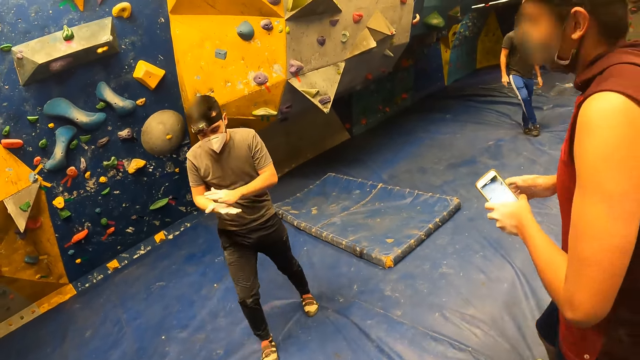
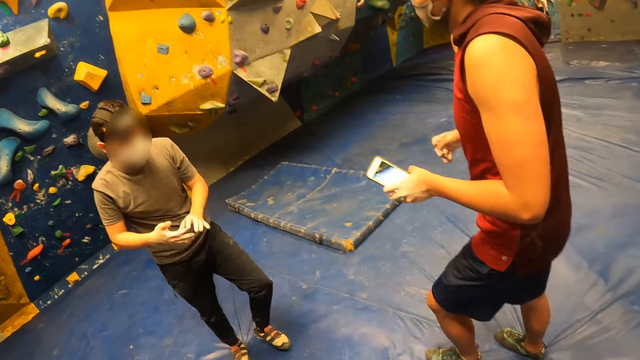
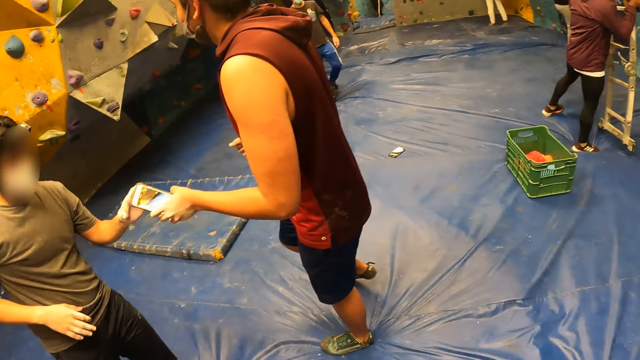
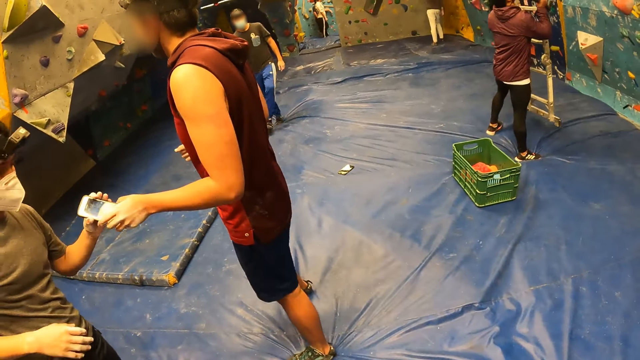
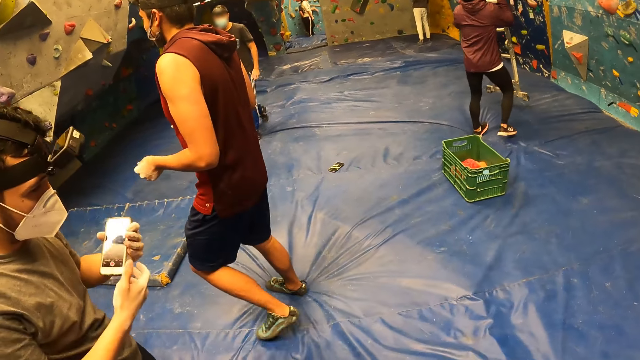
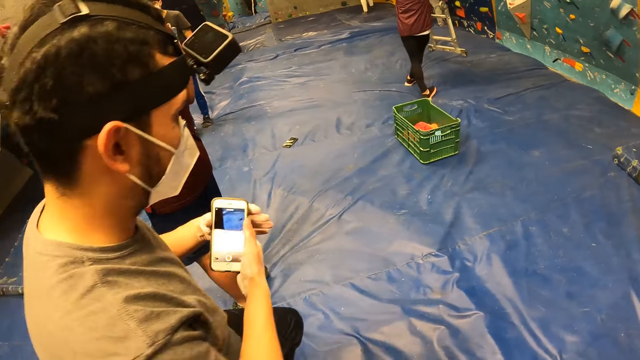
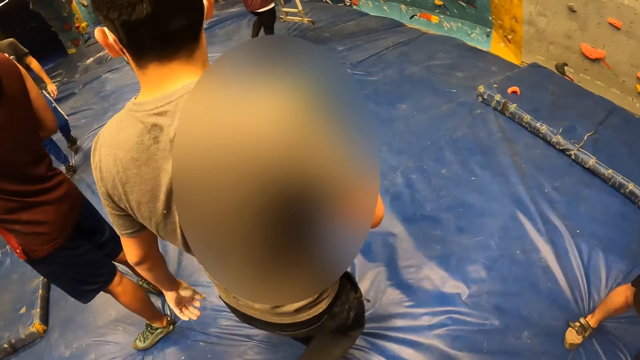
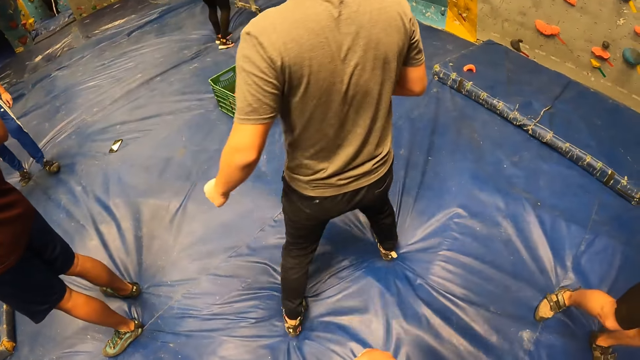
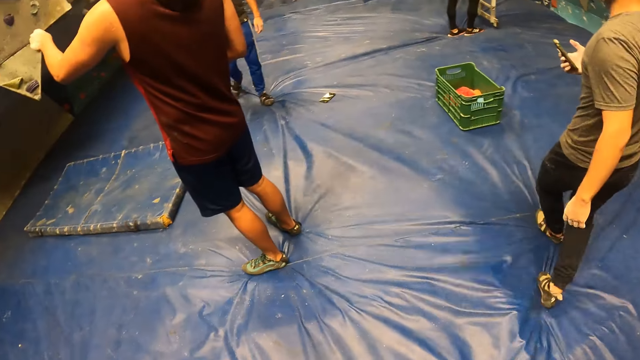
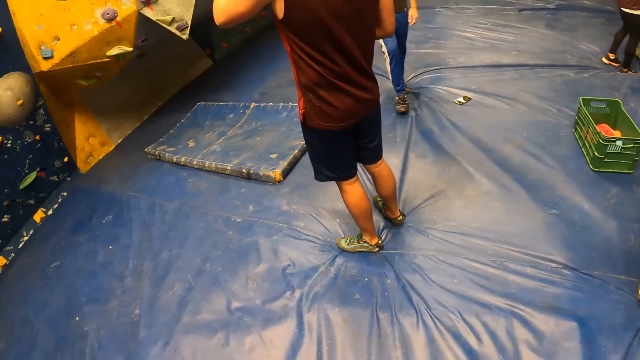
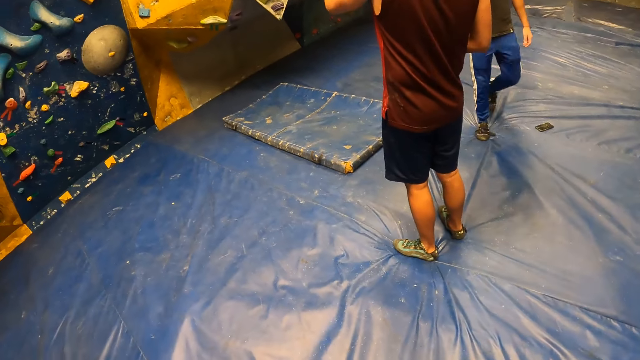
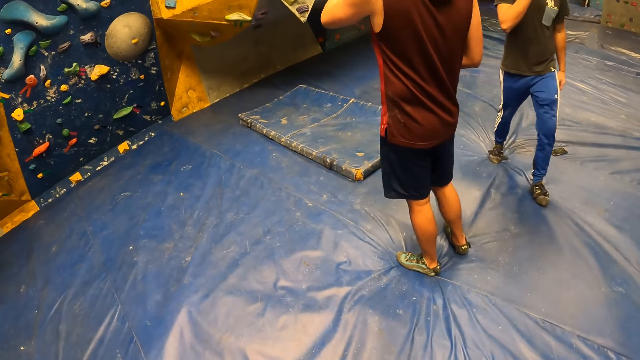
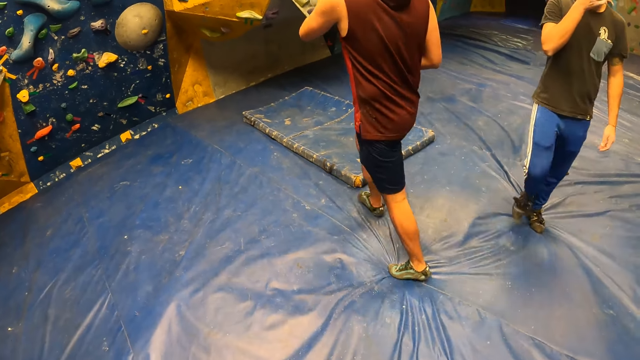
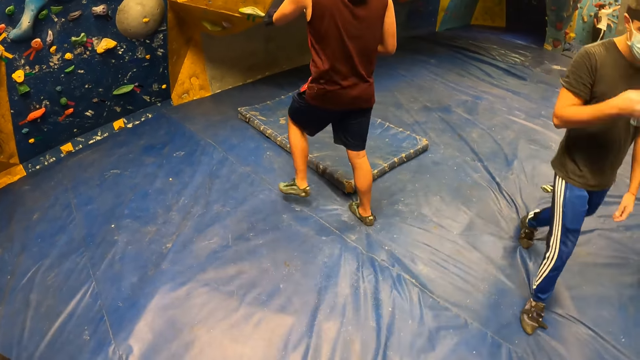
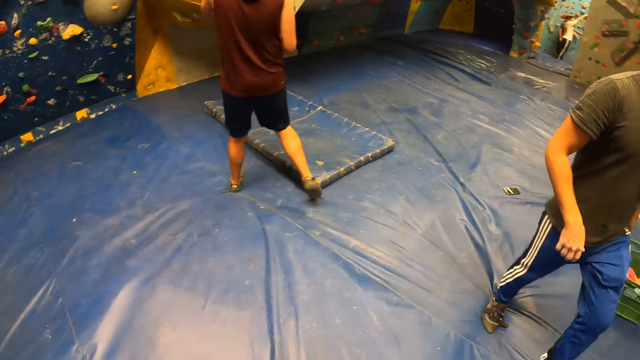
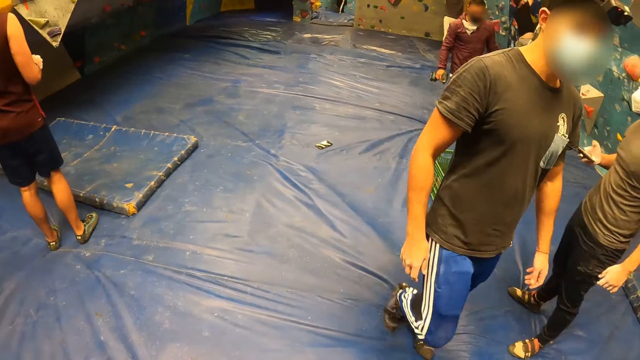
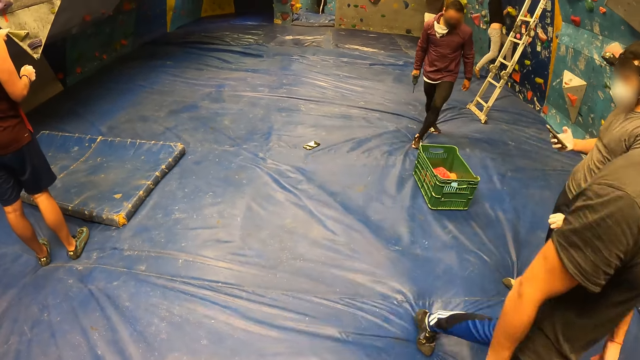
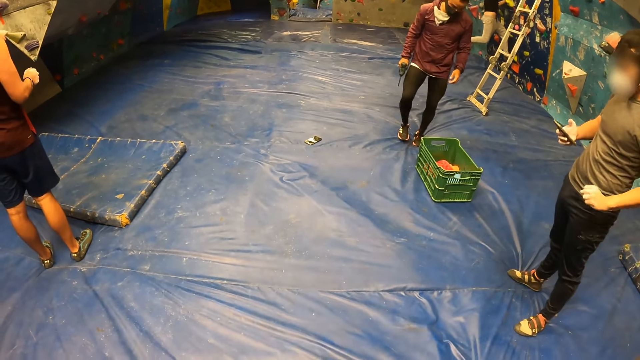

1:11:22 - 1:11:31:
The man passes the phone to another man with his left hand. The other man takes the phone from the first man with his left hand. The other man passes the phone to his right hand.

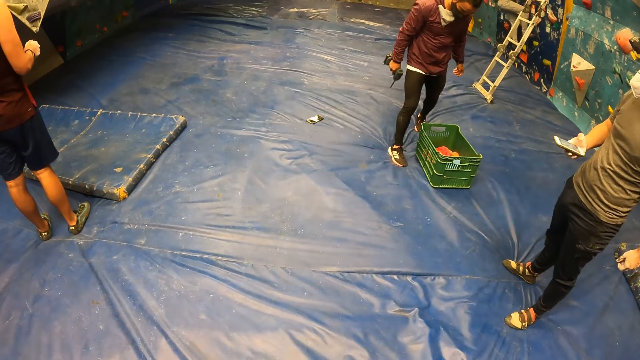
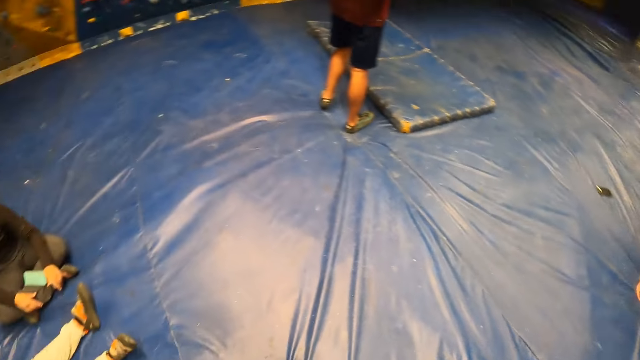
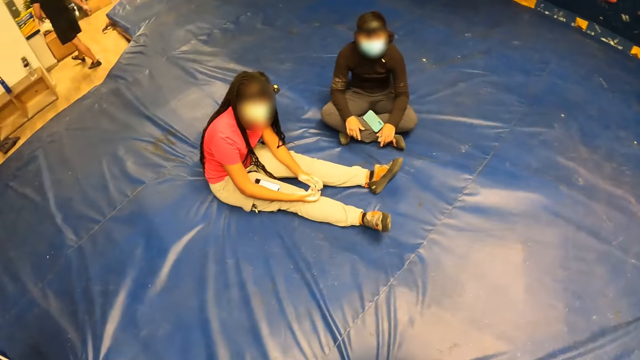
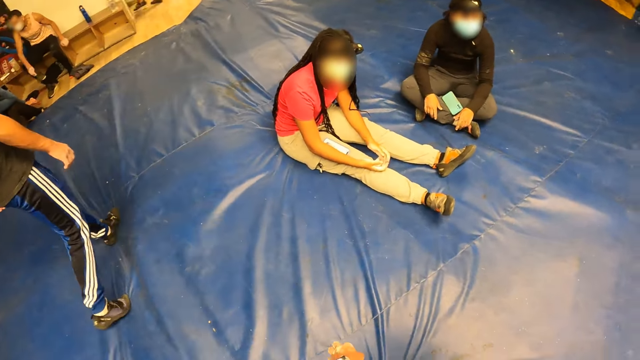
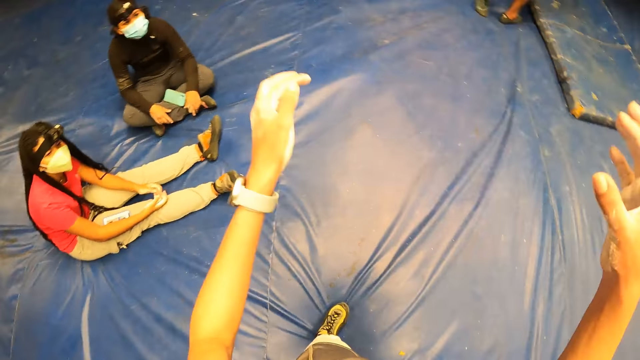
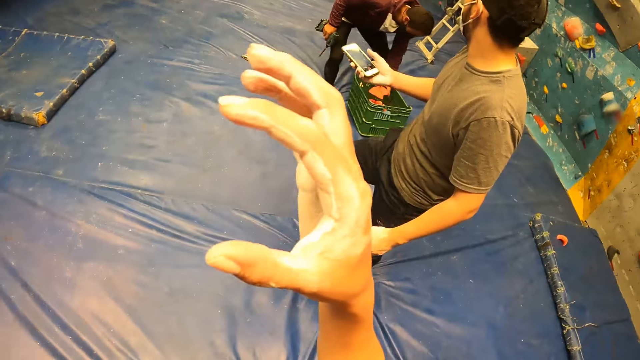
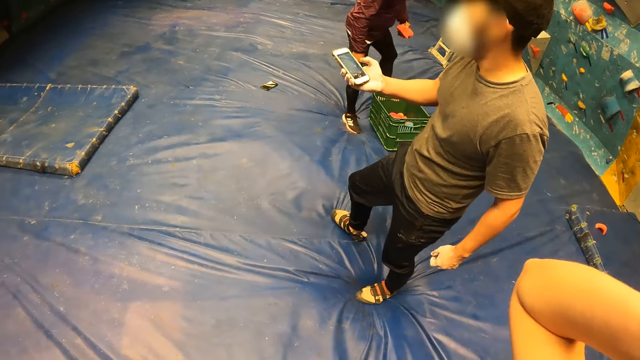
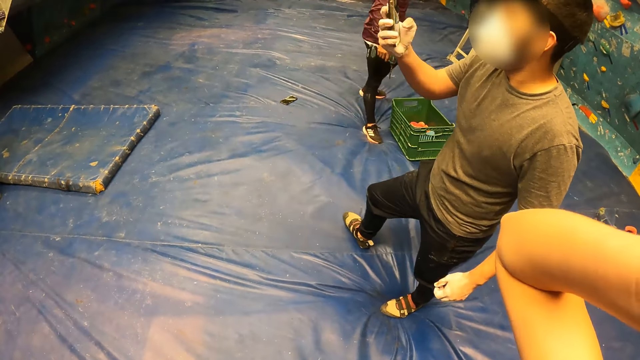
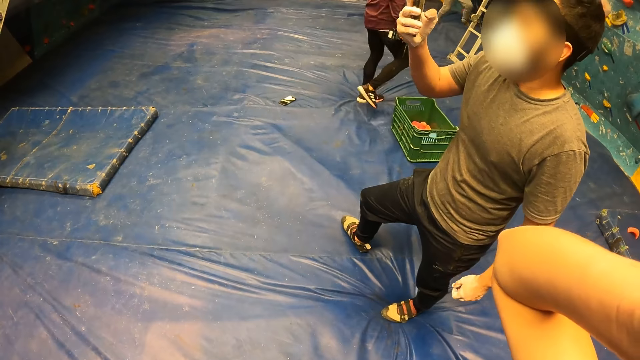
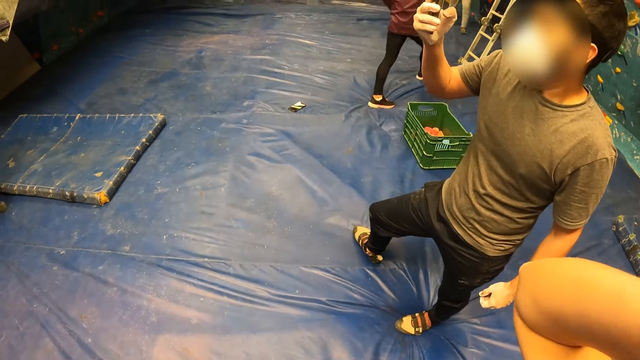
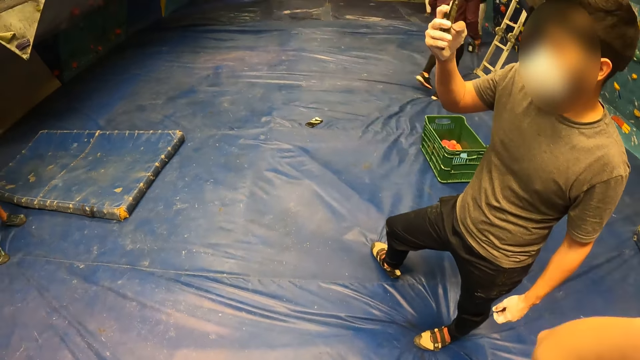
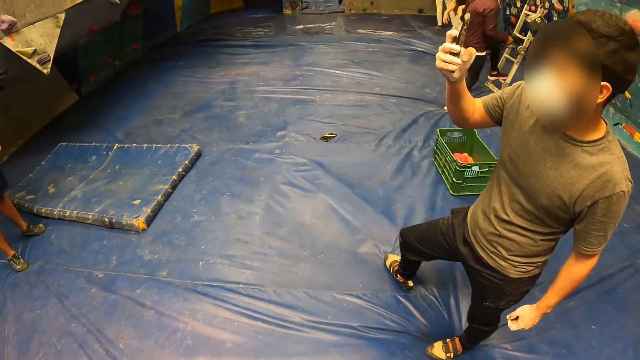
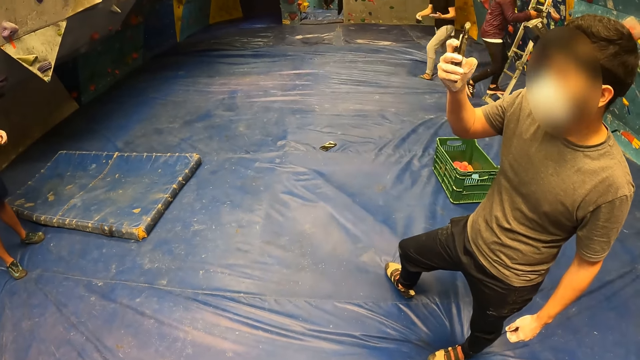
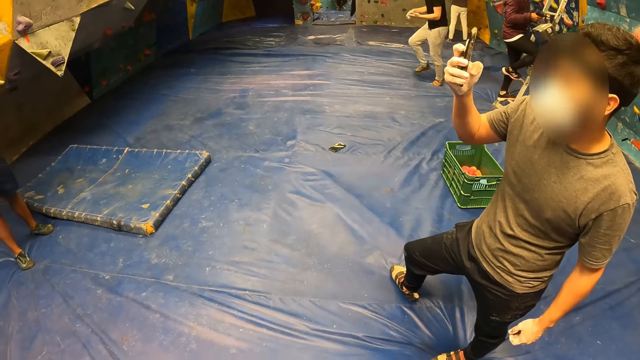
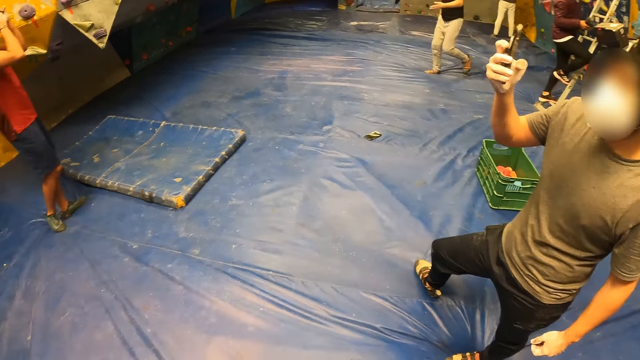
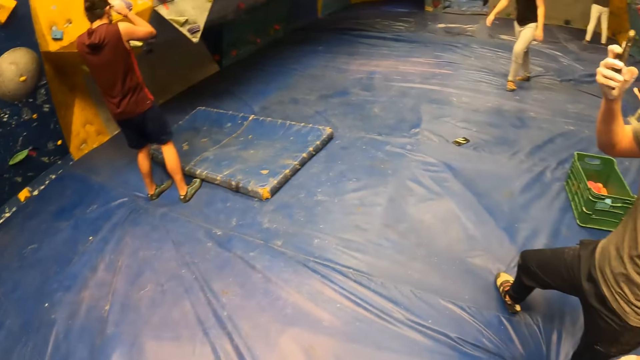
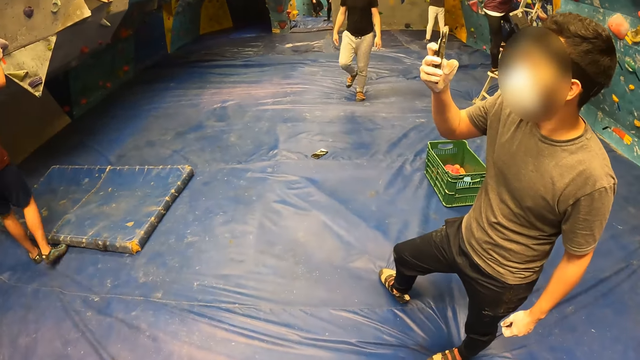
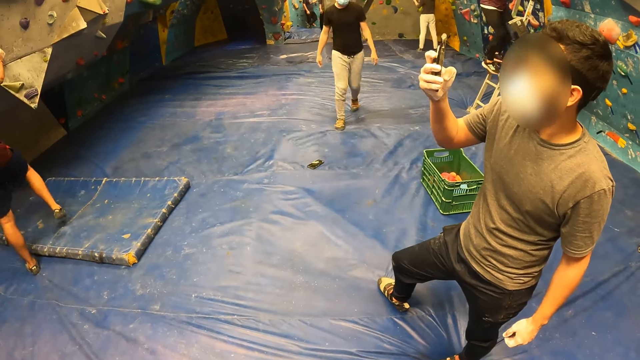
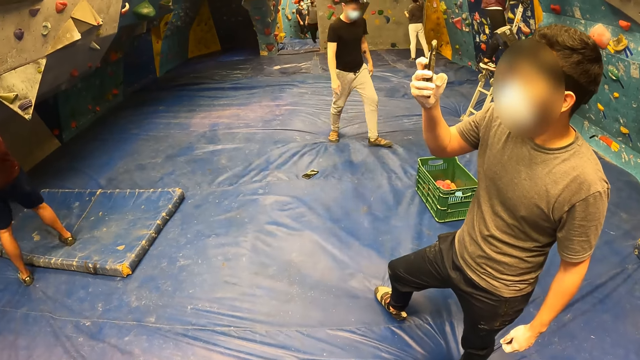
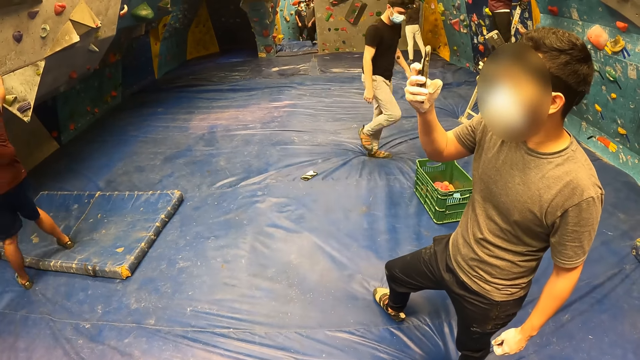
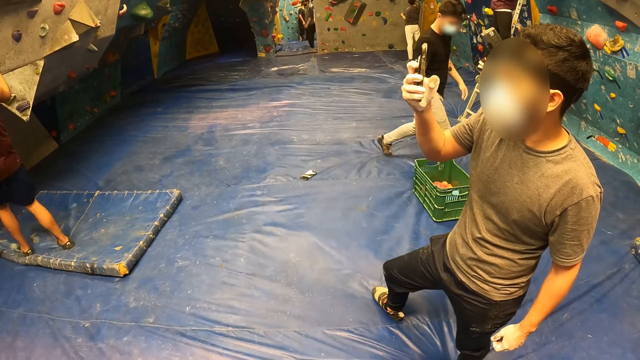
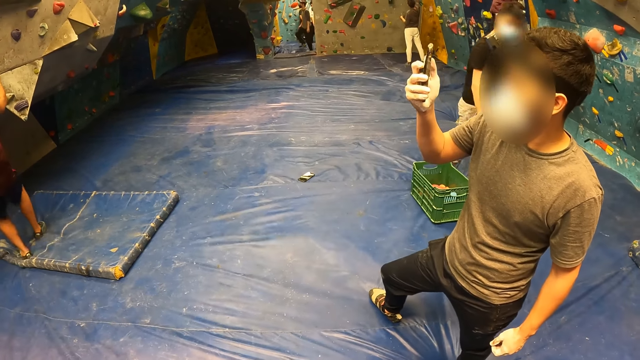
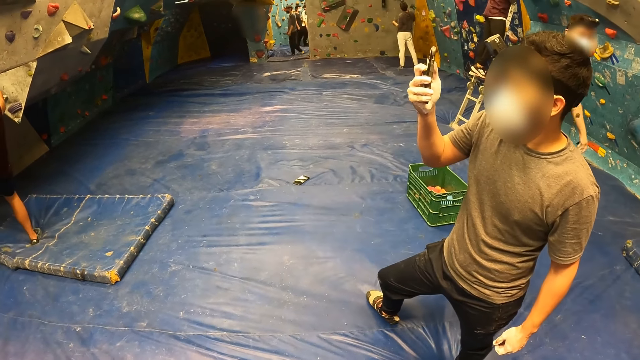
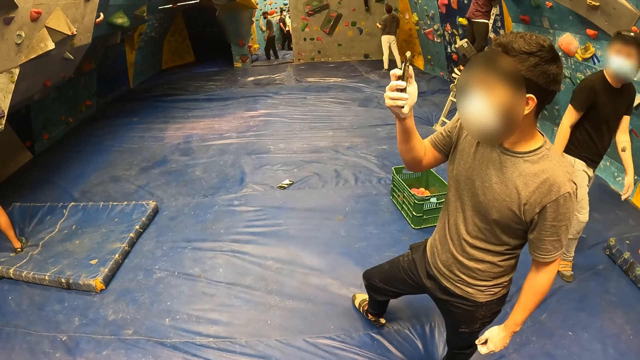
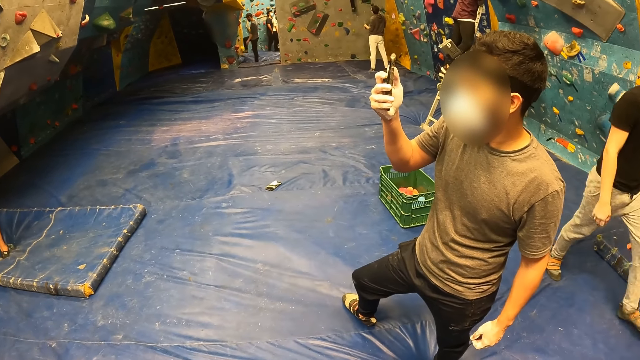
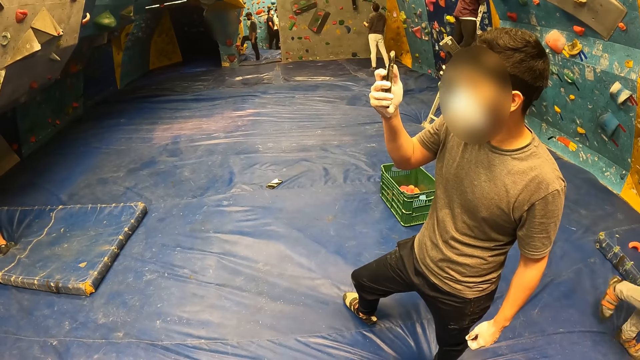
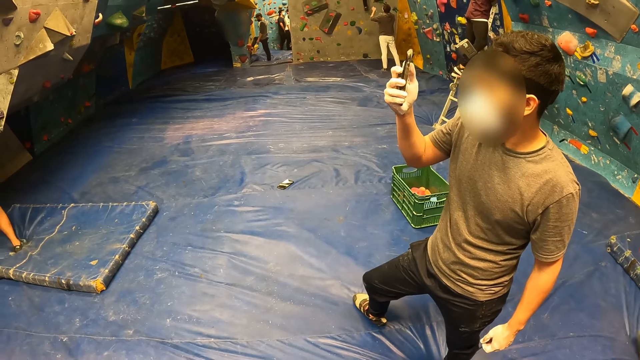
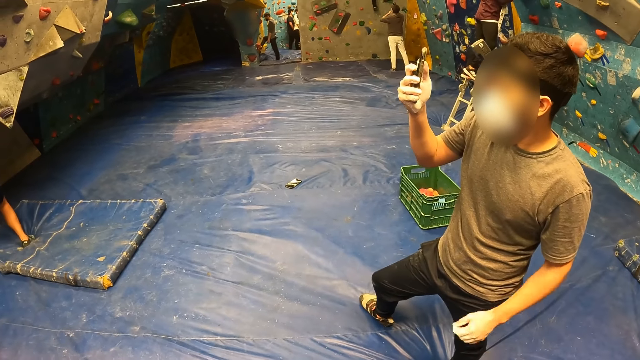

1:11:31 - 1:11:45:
The camera wearer looks around. A man picks up a climbing hold from a basket with his left hand. Another man takes a photo. The camera wearer raises their hand and lowers their hand. Another man operates a phone with his right hand. Another man climbs the bouldering wall with his hands and feet. He hangs on the wall grip.
